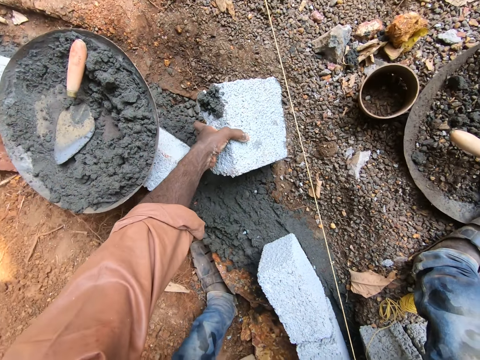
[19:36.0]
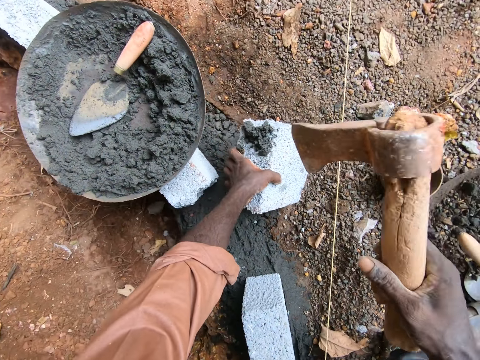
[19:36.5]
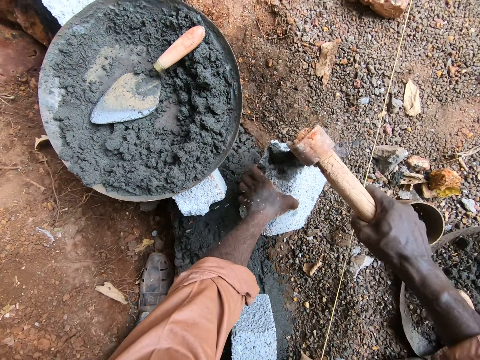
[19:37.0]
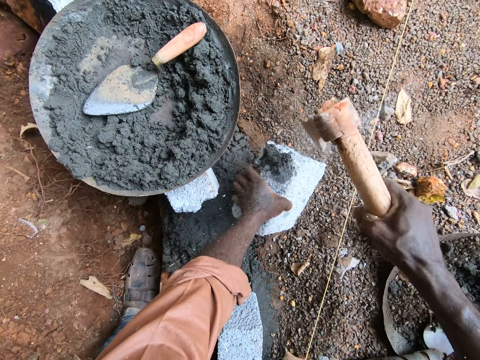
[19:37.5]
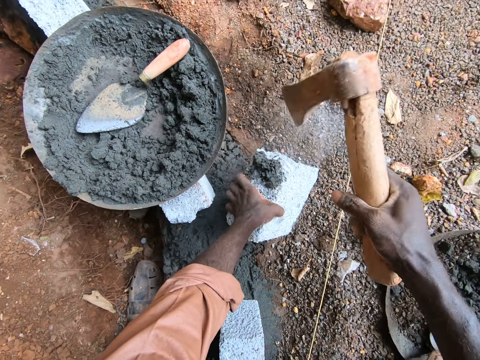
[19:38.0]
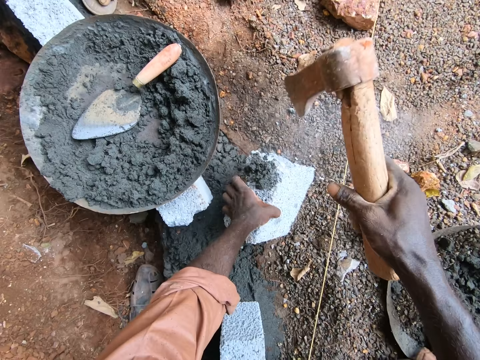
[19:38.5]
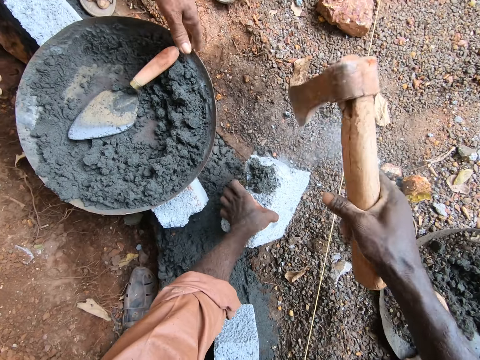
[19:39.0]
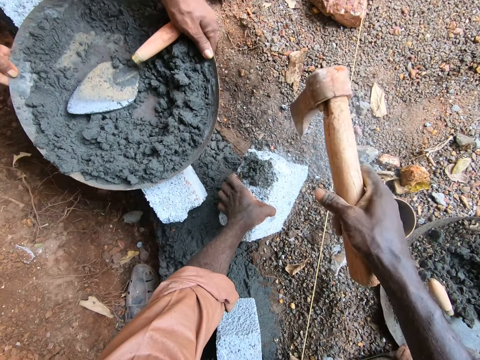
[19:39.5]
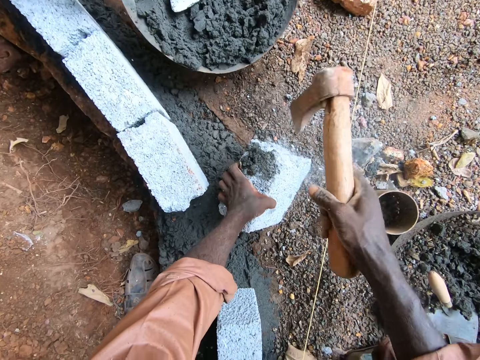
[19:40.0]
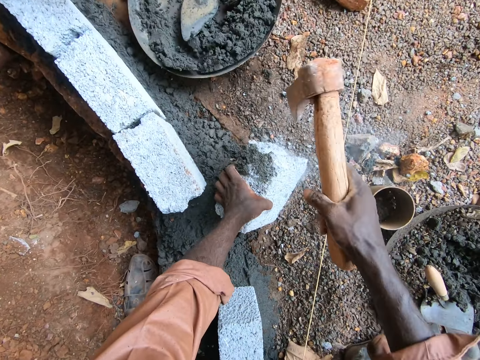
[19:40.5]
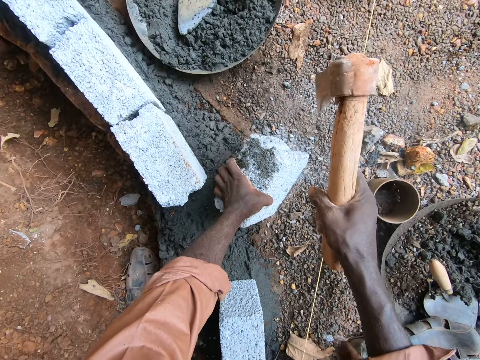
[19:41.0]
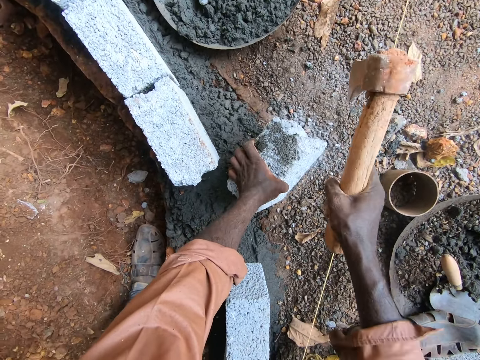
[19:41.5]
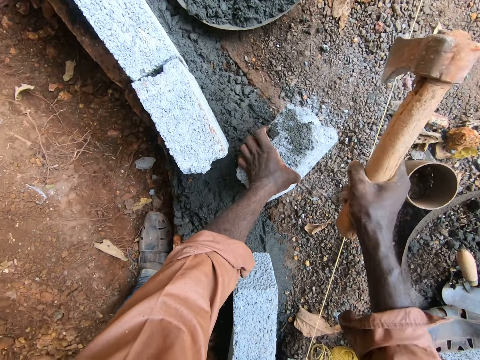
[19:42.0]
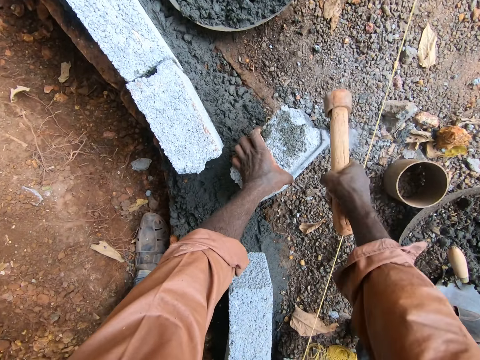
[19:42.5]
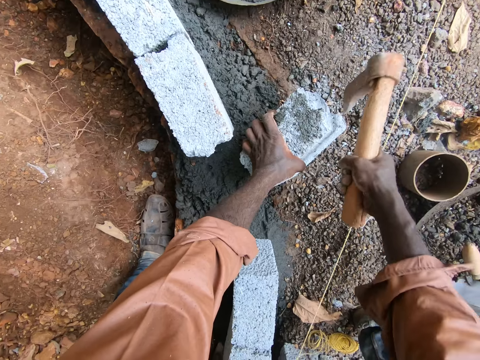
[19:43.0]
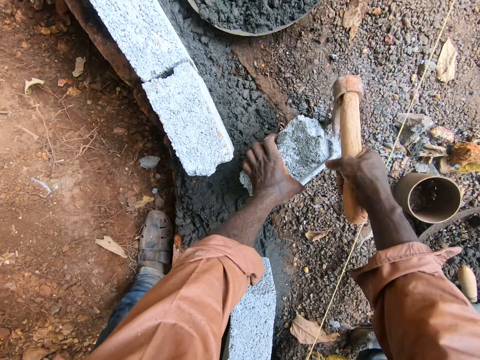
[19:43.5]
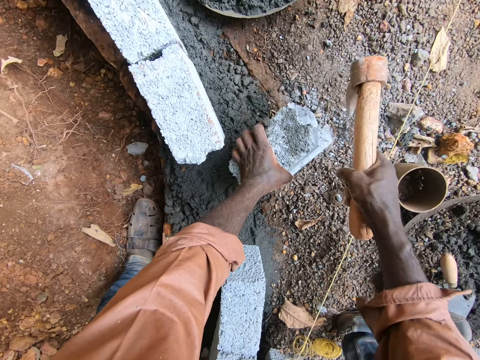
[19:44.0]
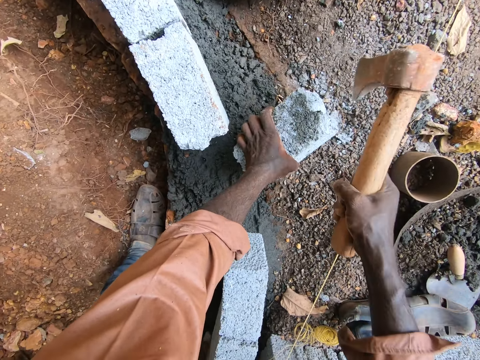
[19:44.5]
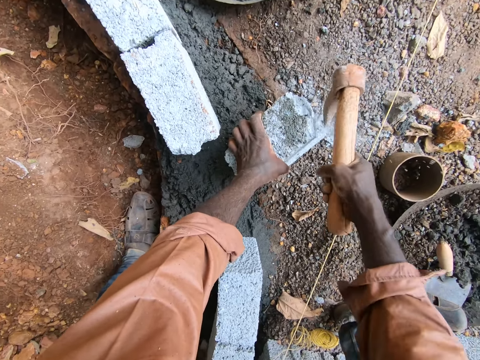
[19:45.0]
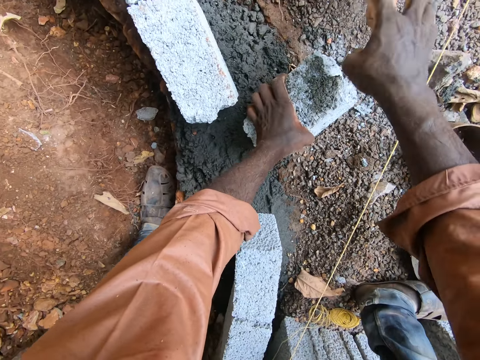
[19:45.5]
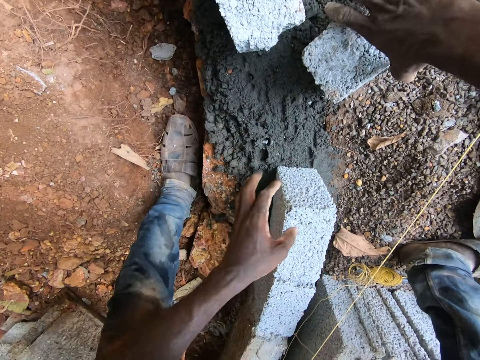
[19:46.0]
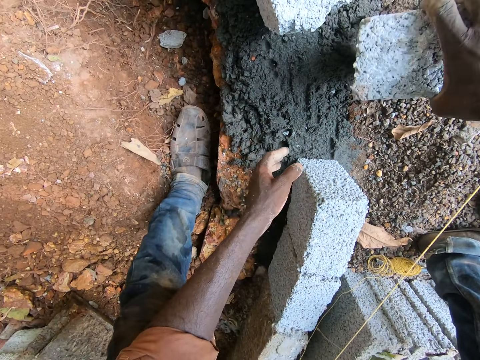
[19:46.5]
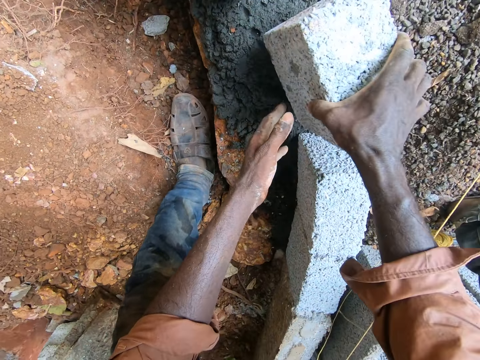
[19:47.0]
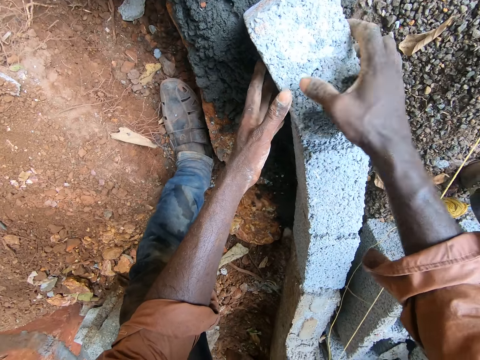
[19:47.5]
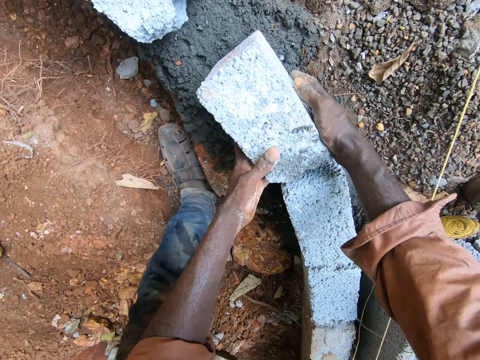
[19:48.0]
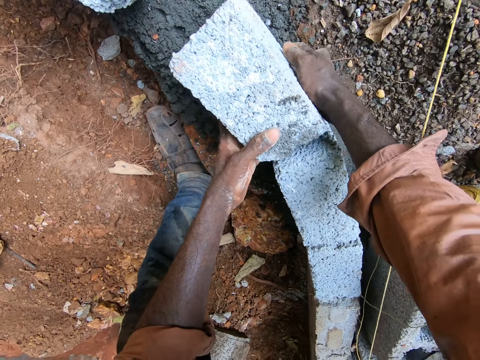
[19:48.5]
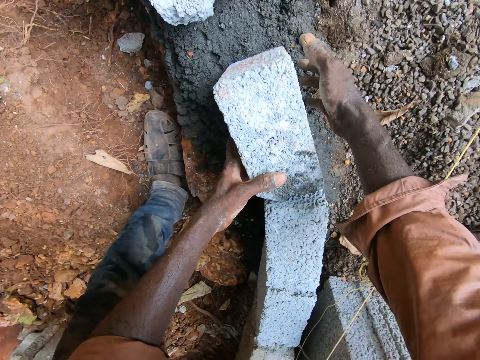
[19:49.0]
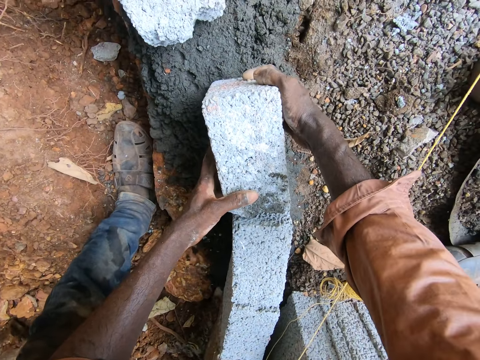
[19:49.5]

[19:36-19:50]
The camera wearer holds an axe. They cut the brick with the axe. A man moves the mortar bowl. The man picks up the bowl and puts the bowl on the ground. The camera wearer drops the axe. They put the brick on the leveled mortar.

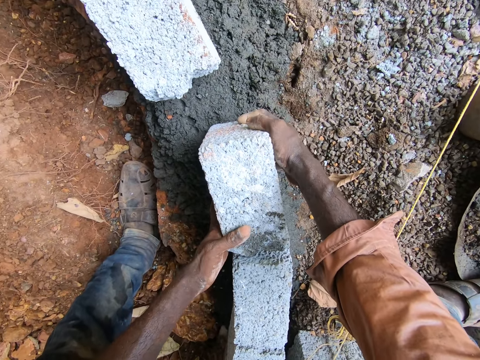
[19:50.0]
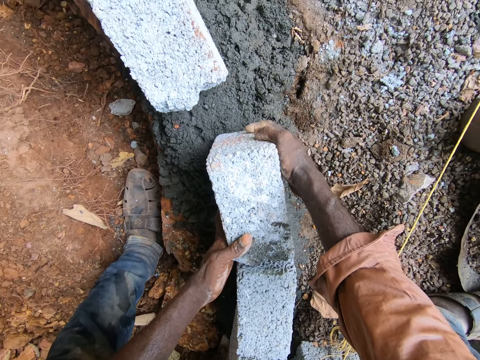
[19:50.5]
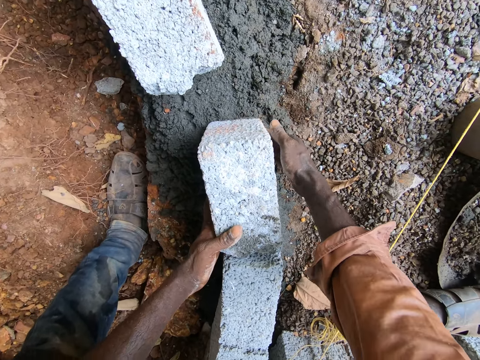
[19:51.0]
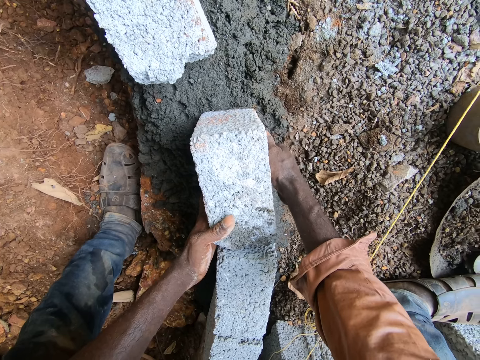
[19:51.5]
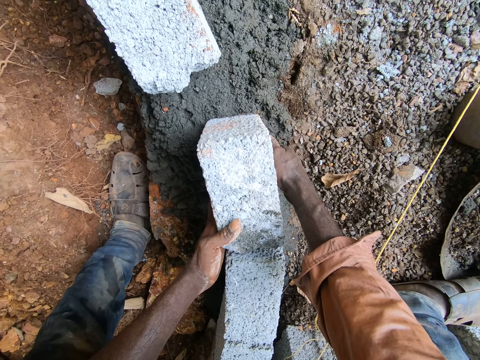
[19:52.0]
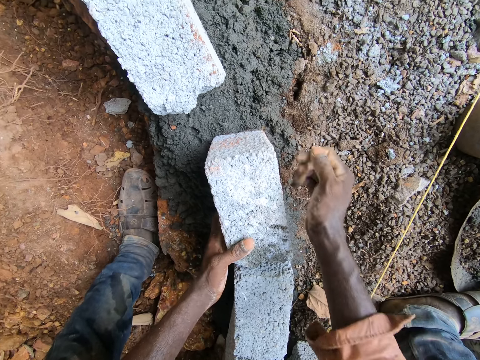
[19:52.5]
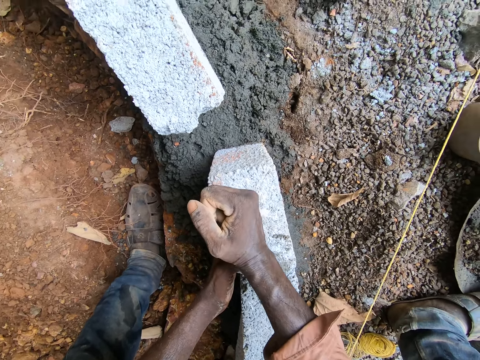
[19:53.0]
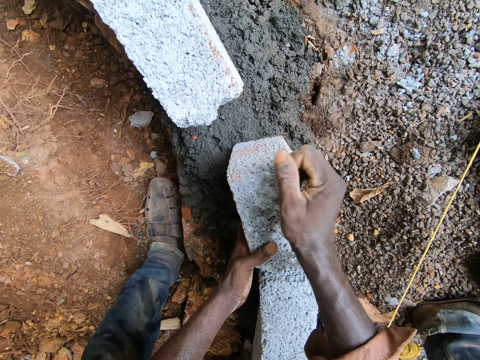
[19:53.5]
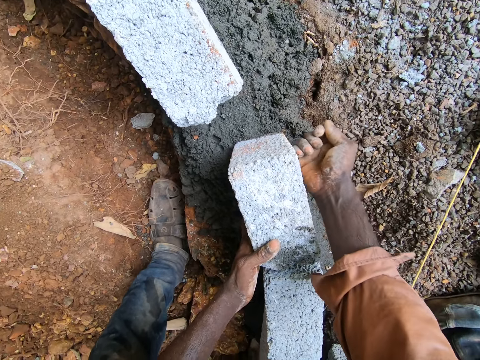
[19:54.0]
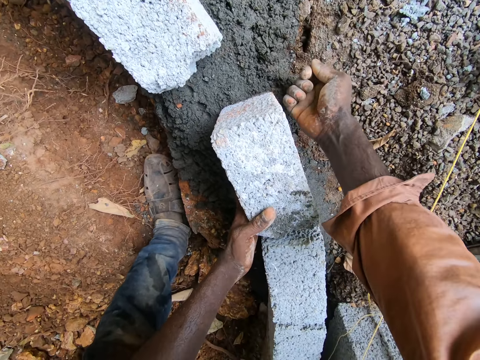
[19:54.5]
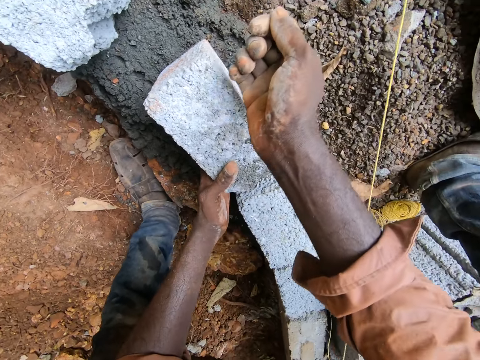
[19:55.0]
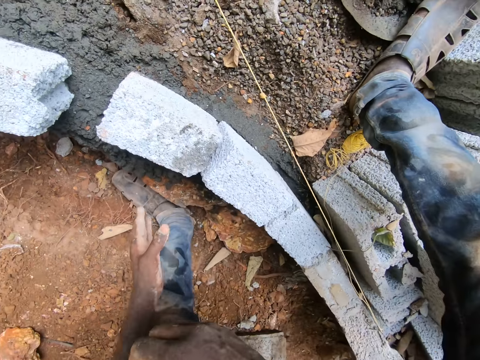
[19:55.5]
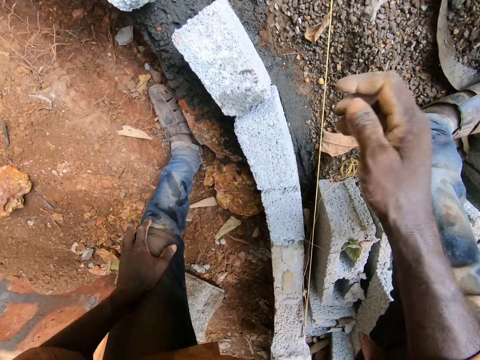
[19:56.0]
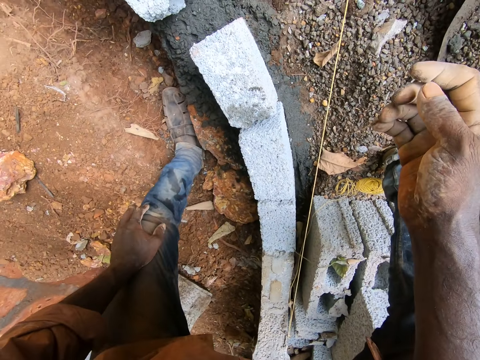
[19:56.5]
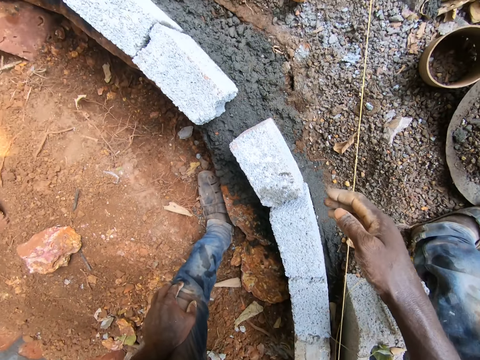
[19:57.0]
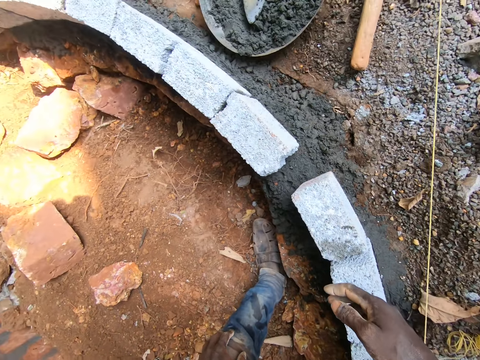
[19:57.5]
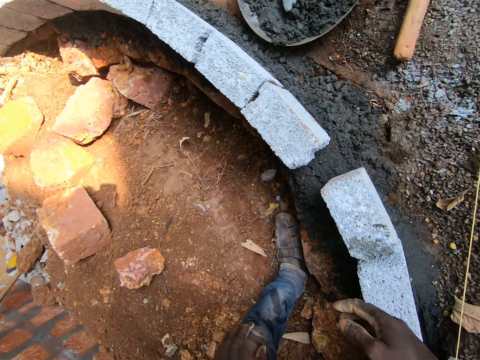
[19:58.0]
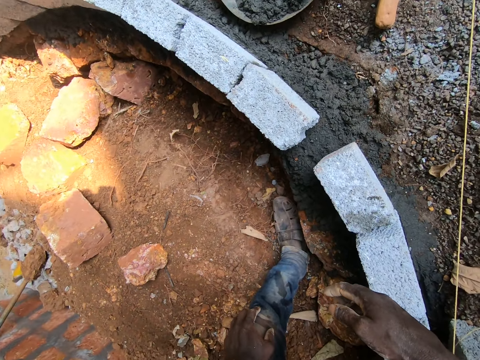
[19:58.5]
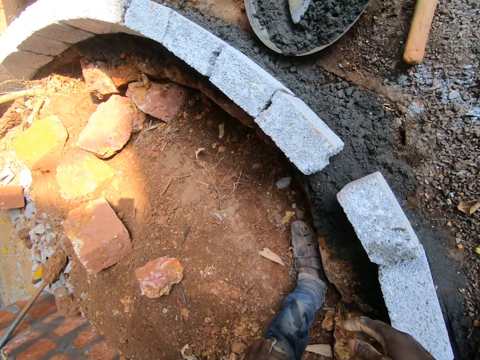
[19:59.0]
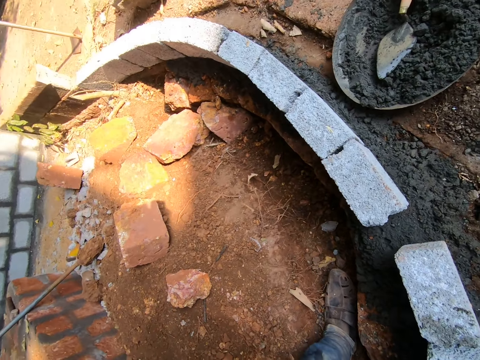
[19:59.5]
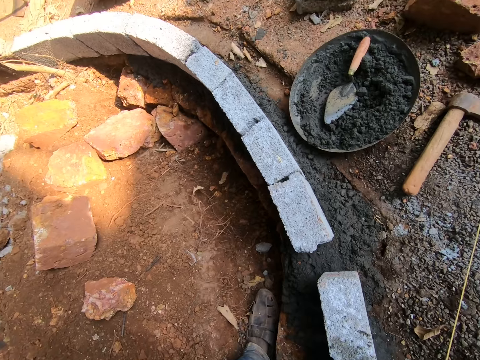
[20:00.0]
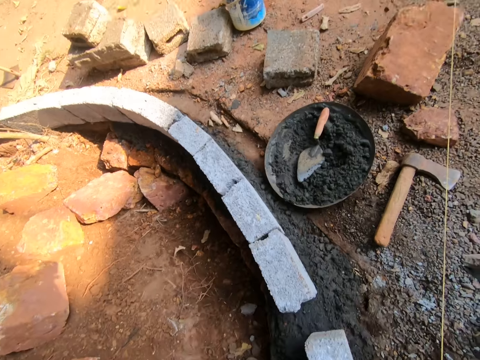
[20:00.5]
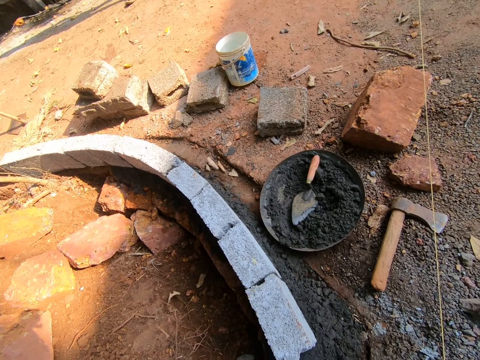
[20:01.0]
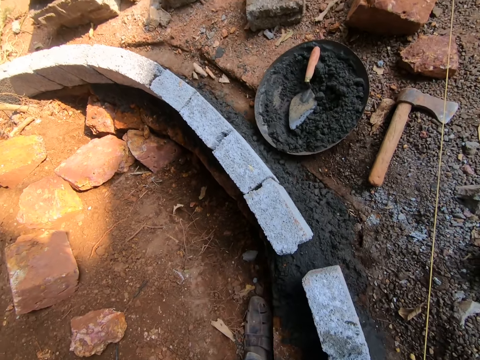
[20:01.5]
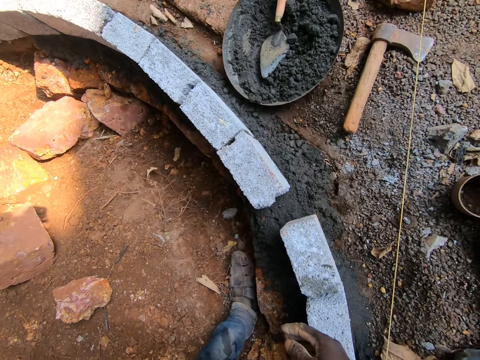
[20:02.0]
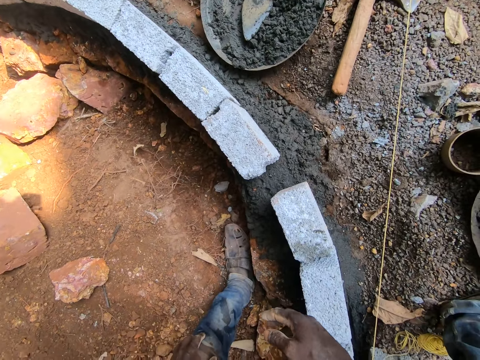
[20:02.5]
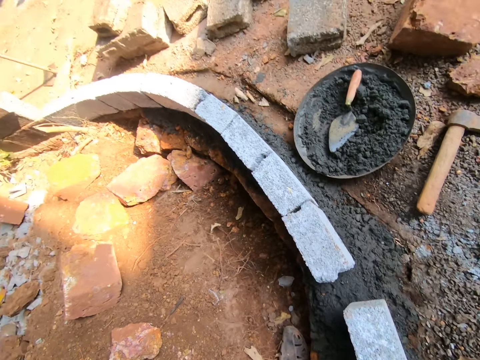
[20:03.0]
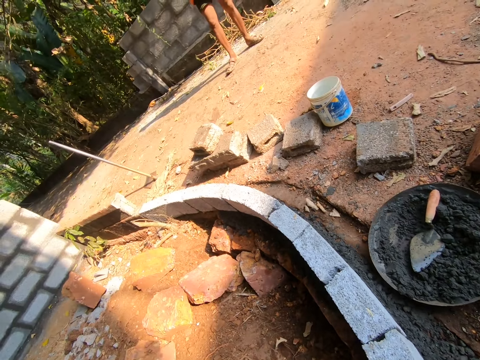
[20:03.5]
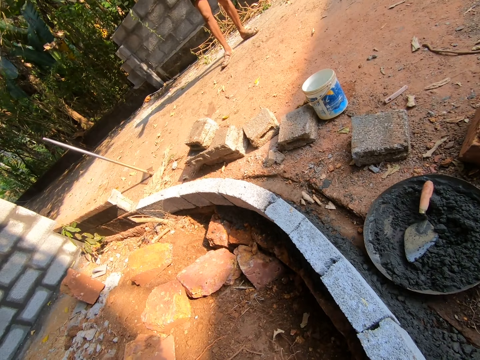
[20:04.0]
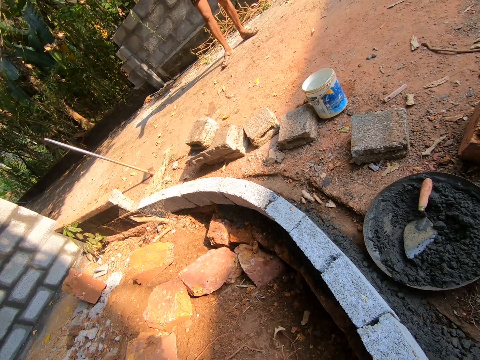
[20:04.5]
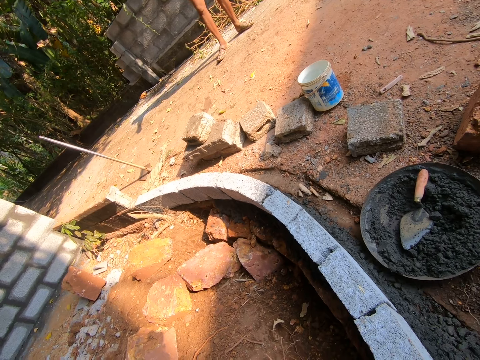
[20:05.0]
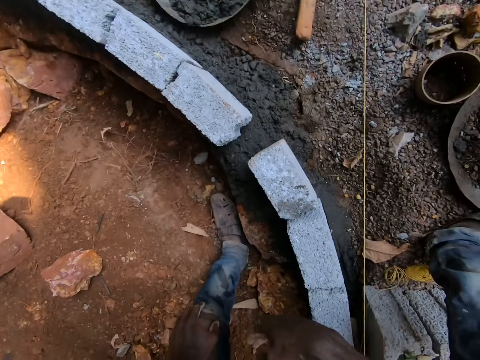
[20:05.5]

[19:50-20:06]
The camera wearer puts the brick on the foundation. He hits the brick with his hand. He looks around.
